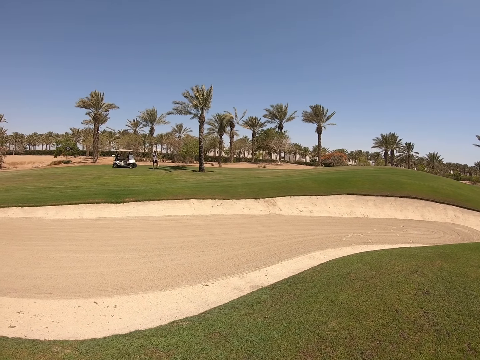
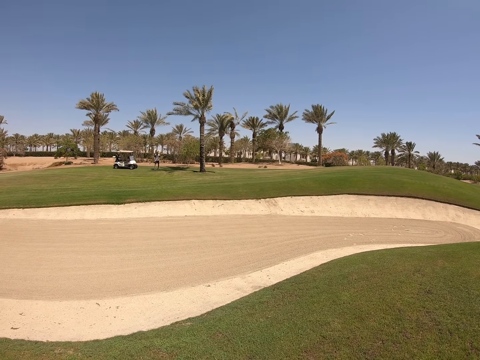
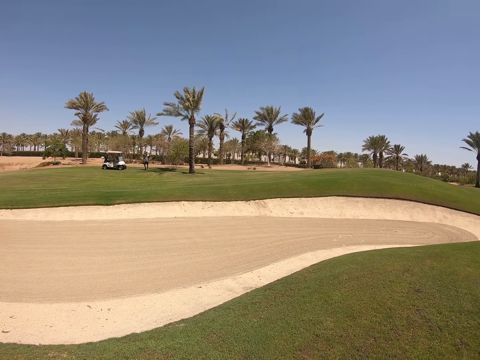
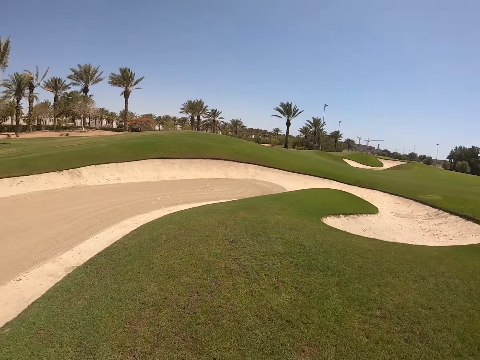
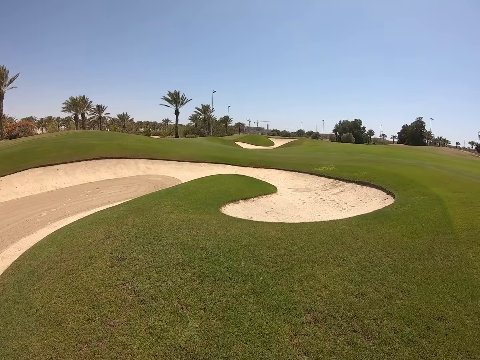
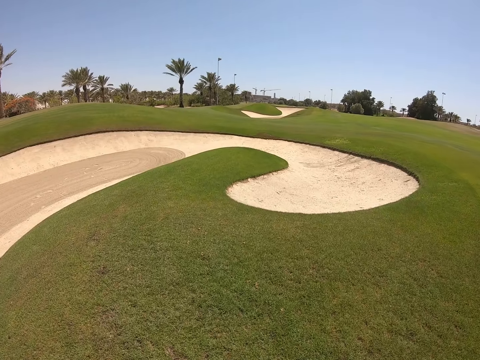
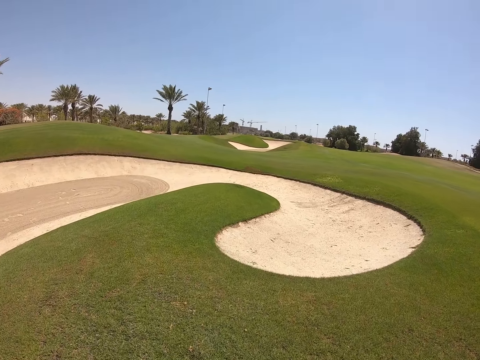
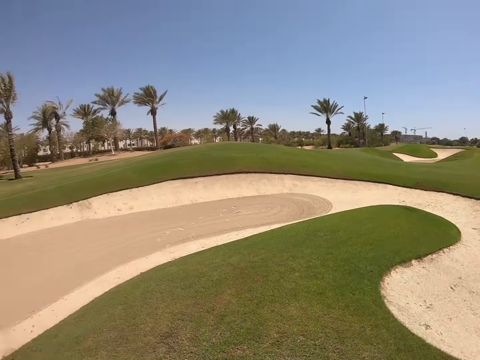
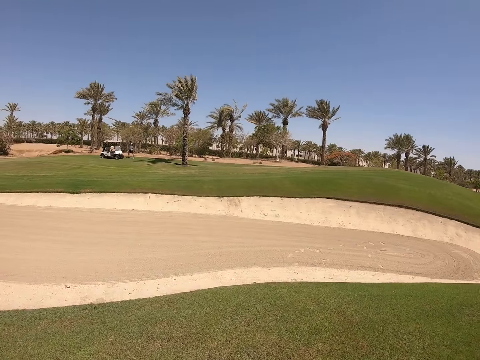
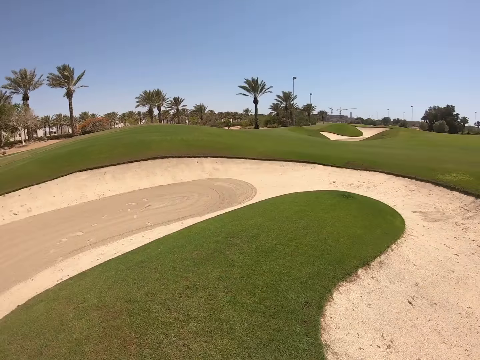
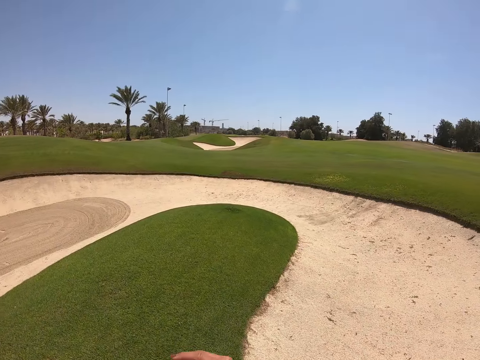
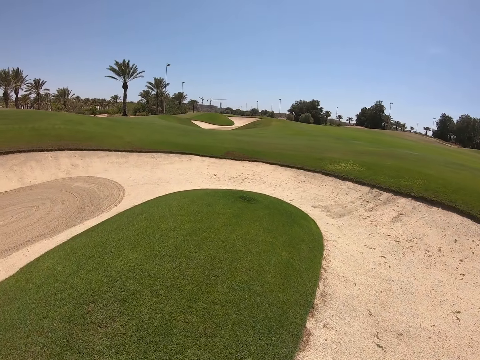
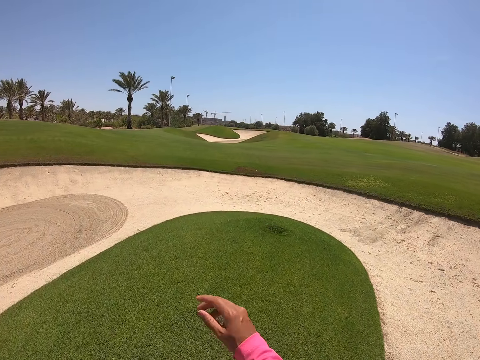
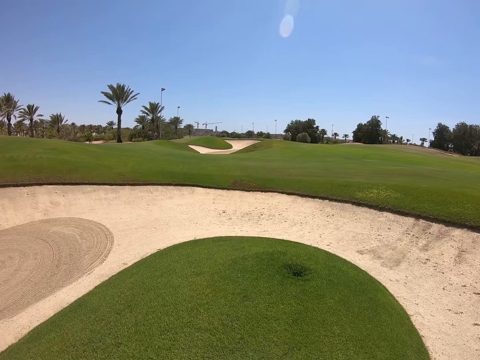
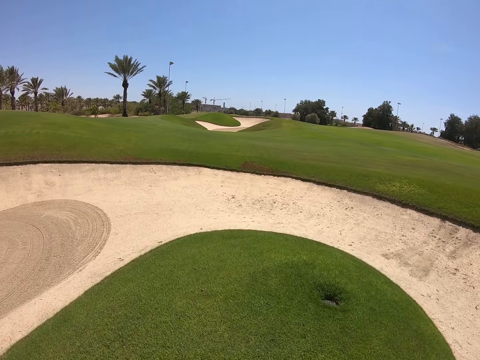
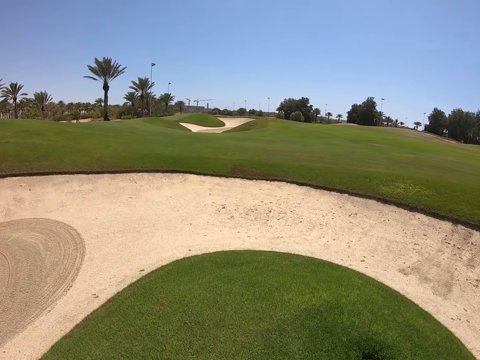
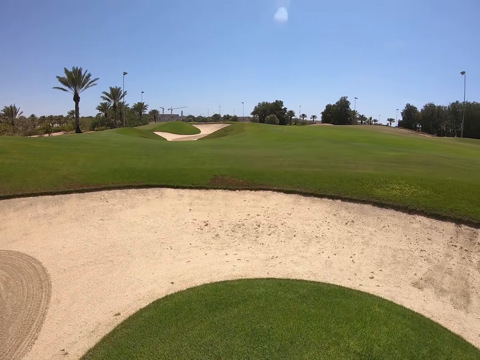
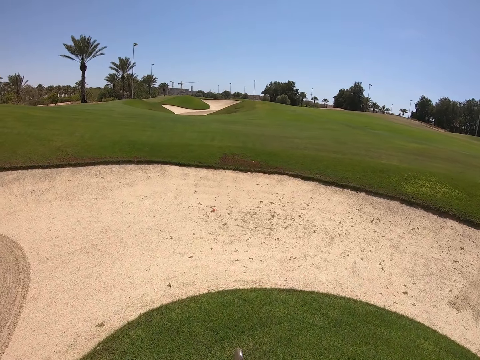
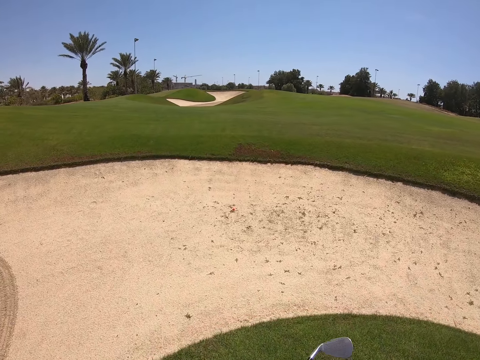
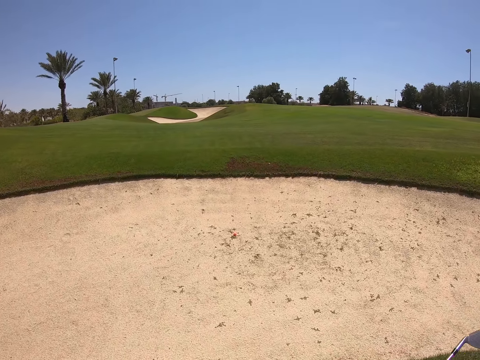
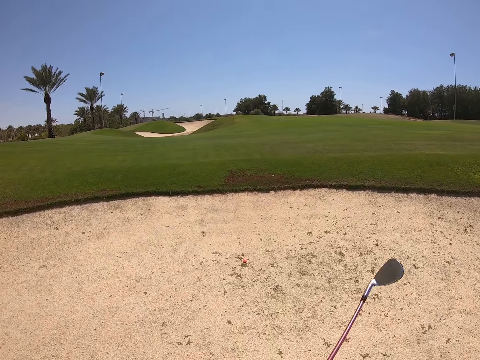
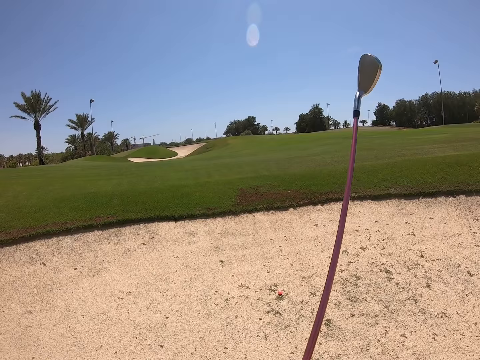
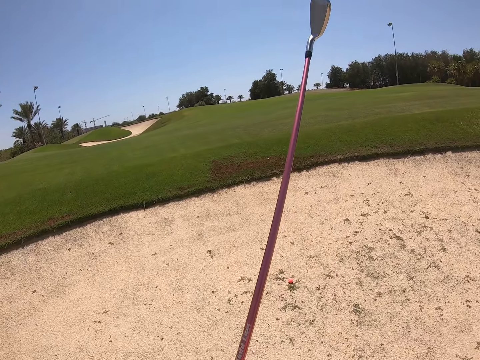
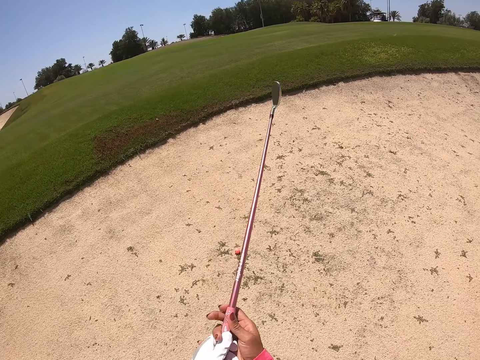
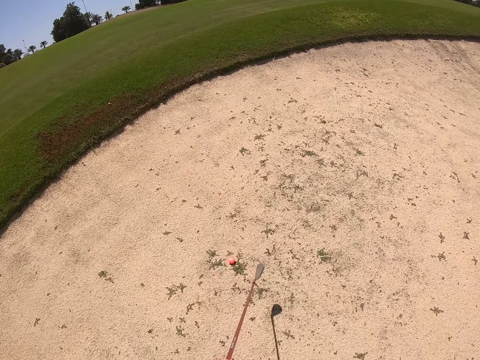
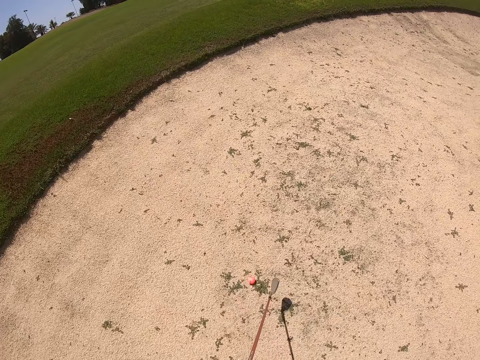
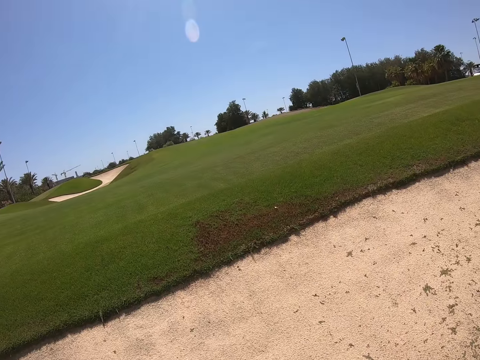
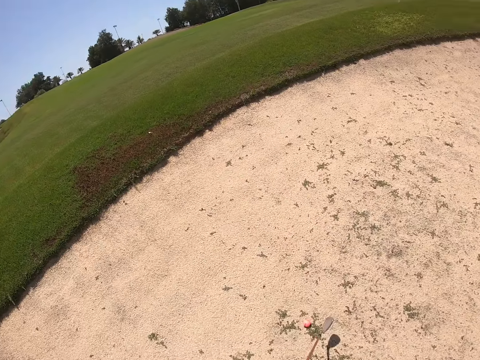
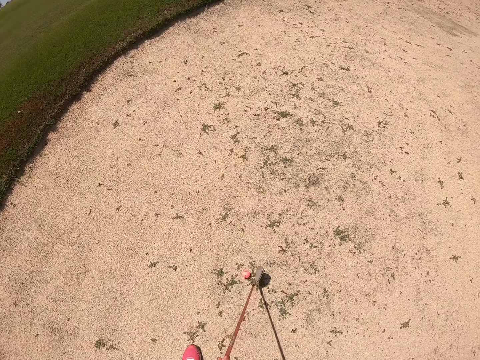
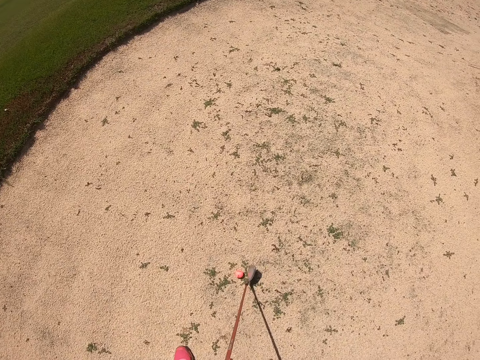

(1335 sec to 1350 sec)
The camera wearer walks in the golf course.

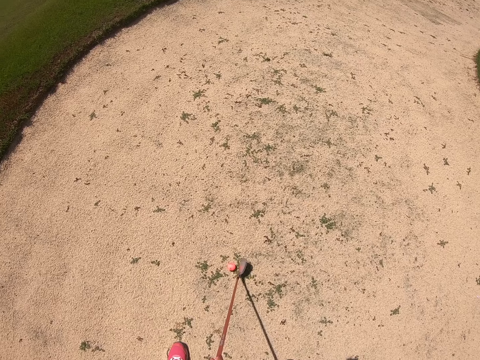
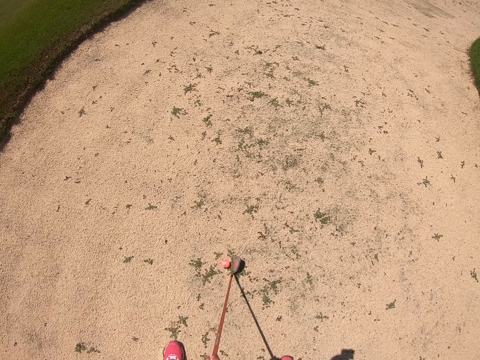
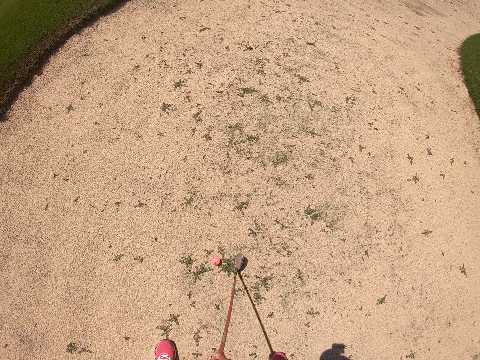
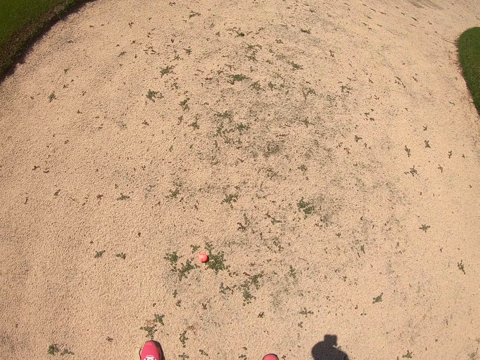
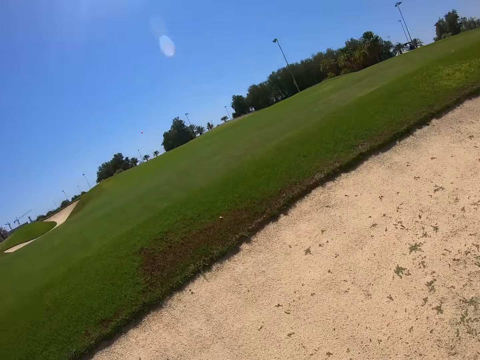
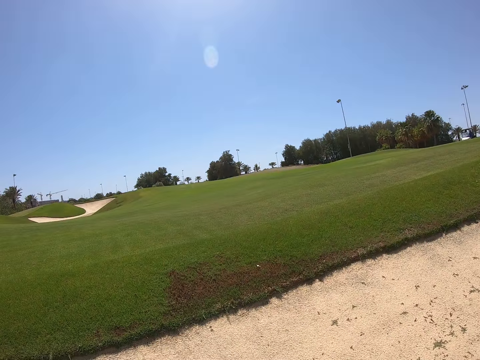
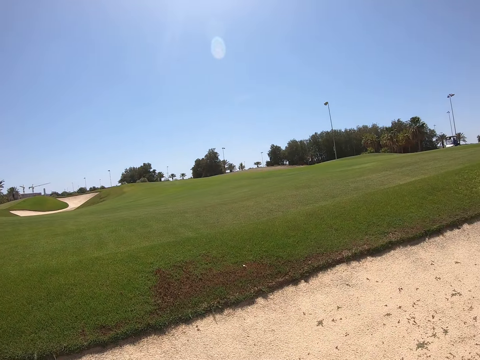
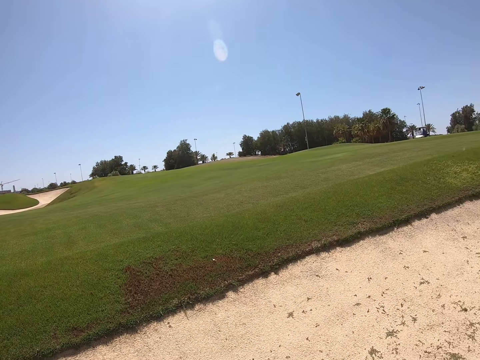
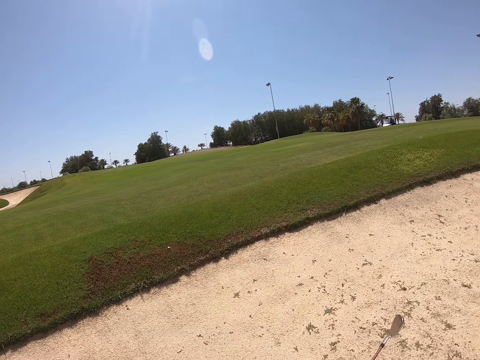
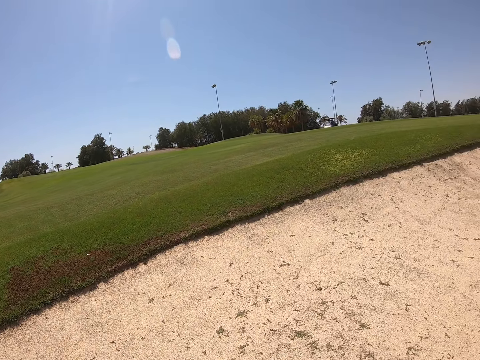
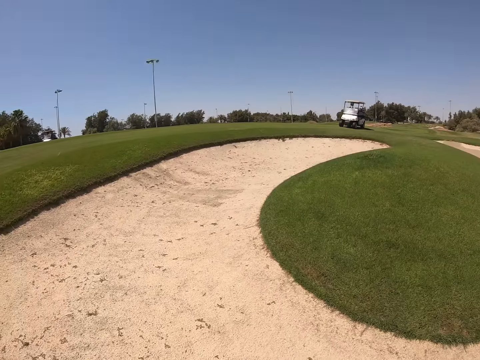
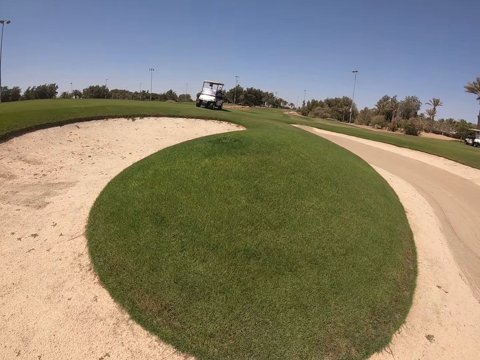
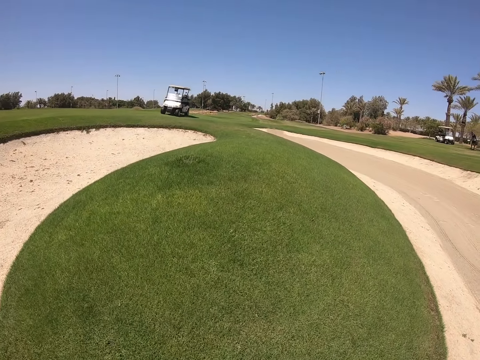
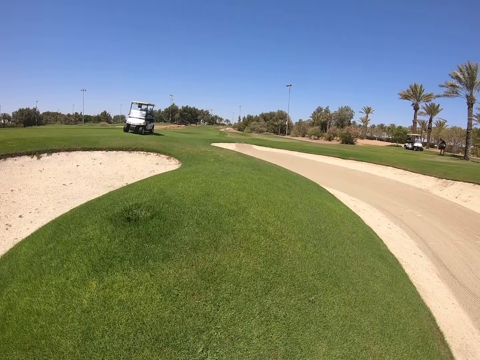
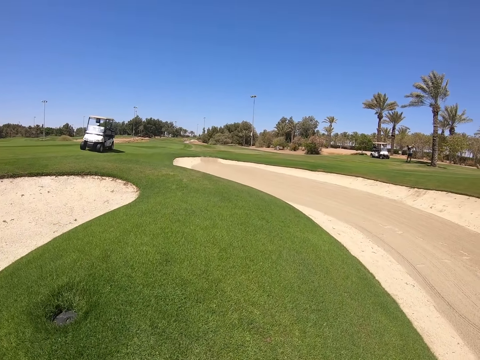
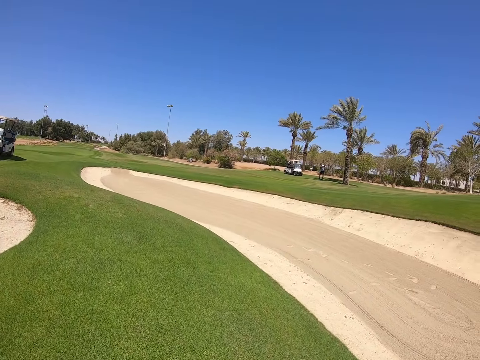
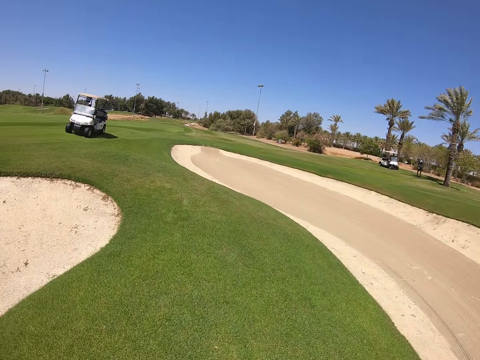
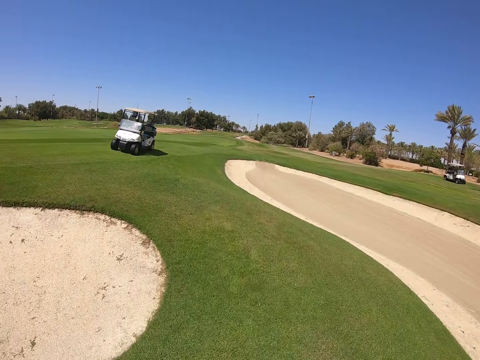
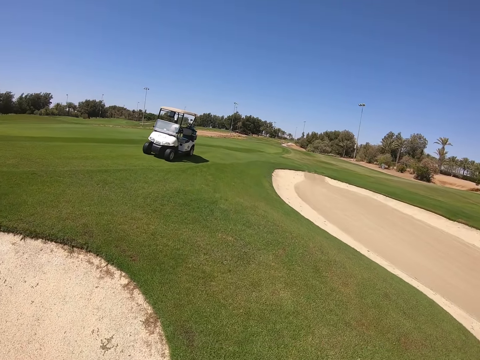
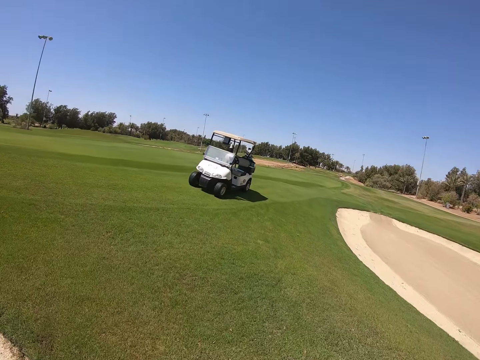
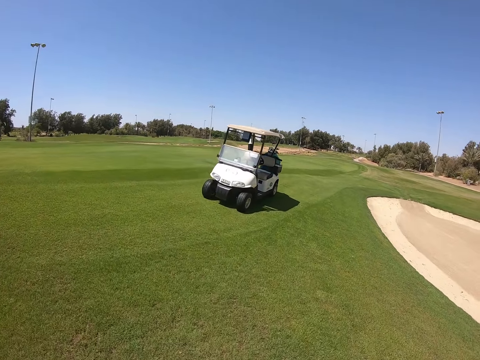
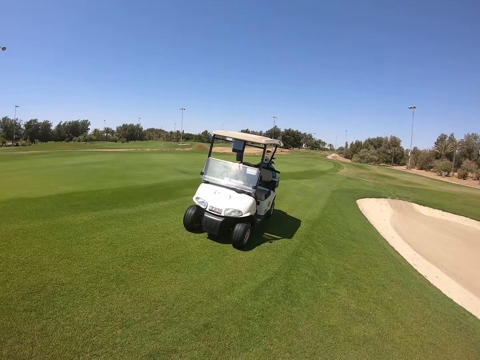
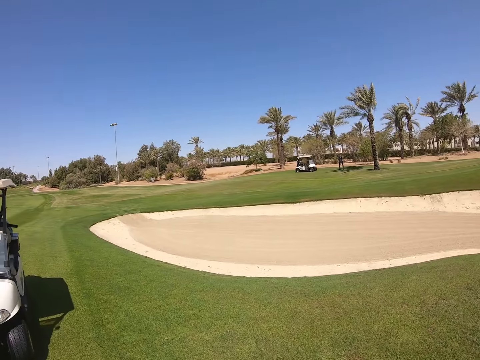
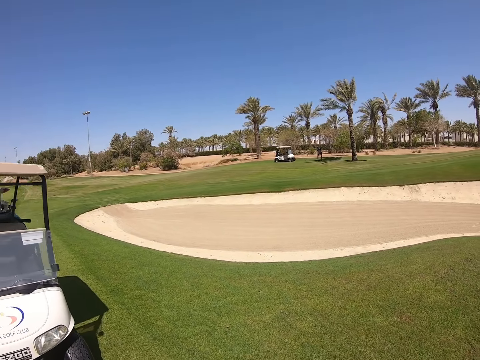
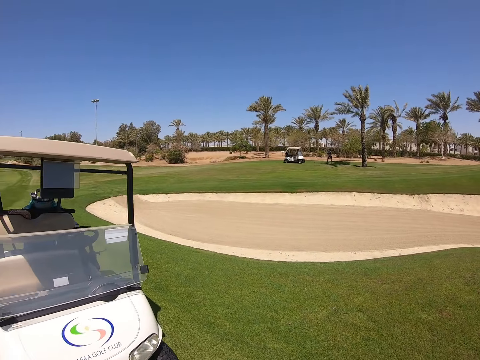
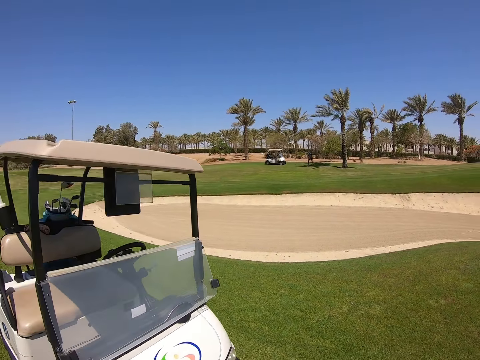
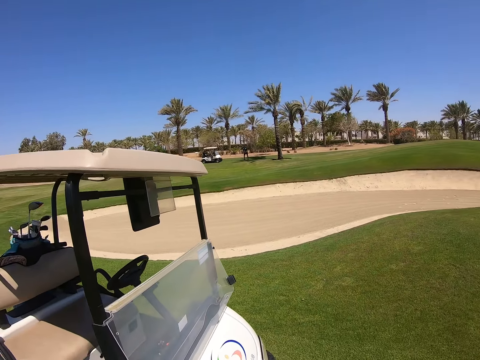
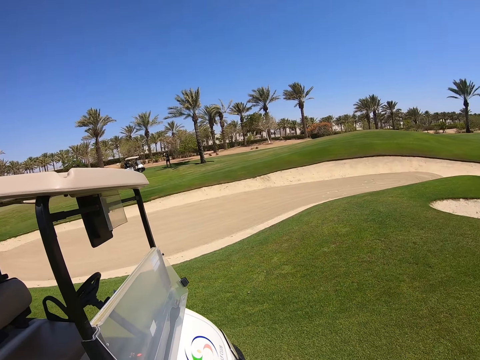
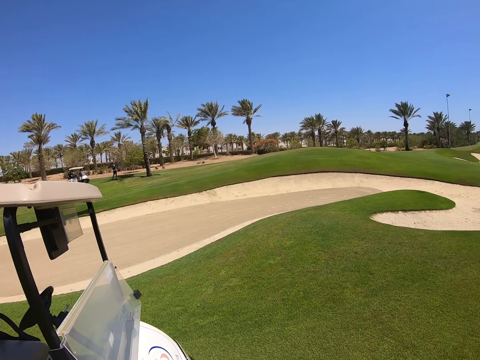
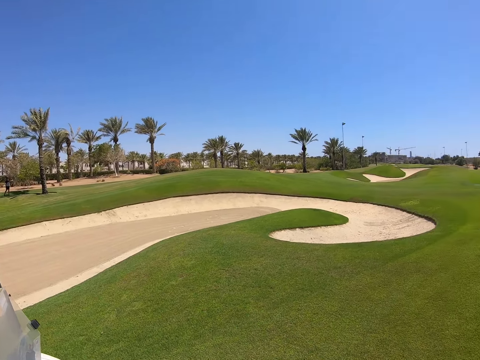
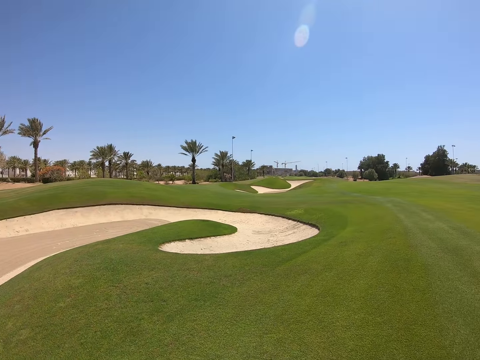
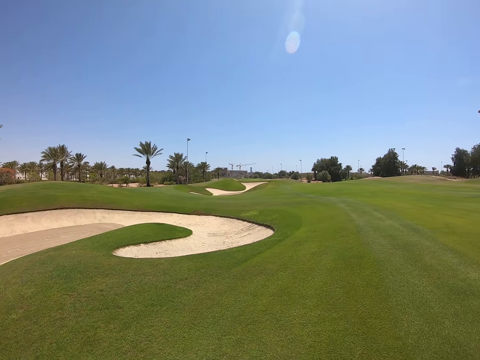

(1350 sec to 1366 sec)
The camera wearer plays golf. They walk in the golf course.
